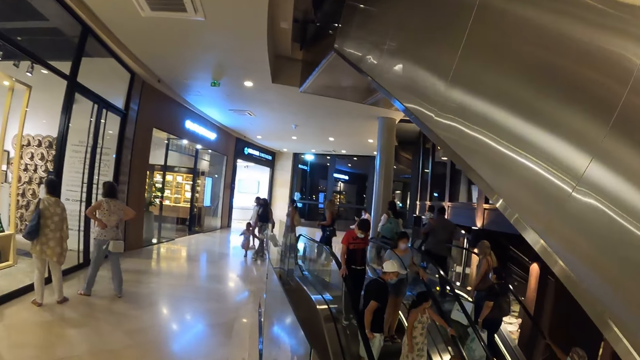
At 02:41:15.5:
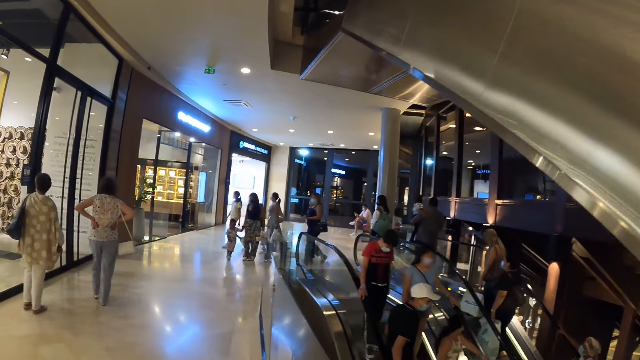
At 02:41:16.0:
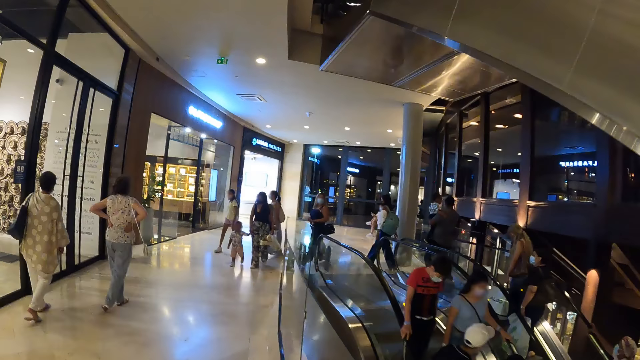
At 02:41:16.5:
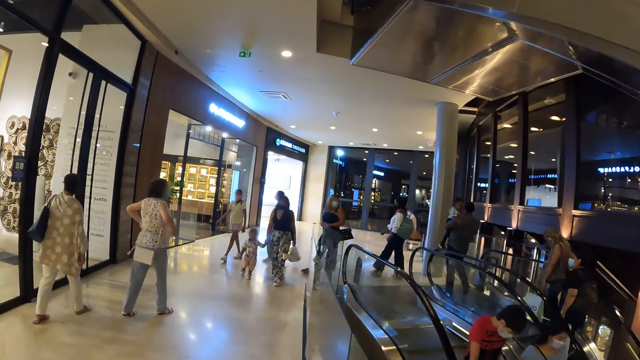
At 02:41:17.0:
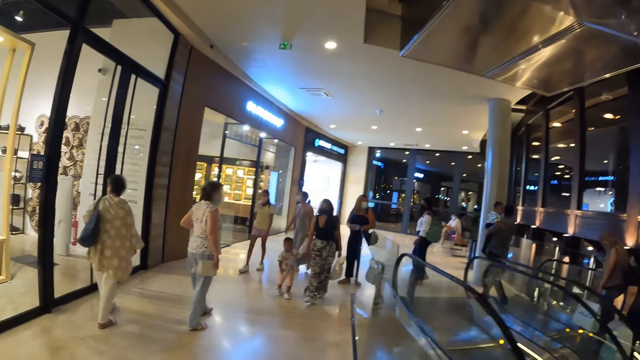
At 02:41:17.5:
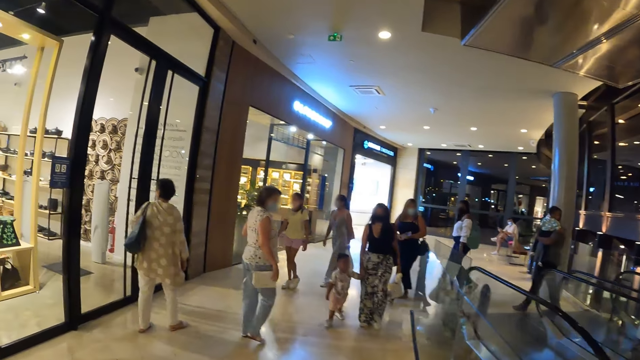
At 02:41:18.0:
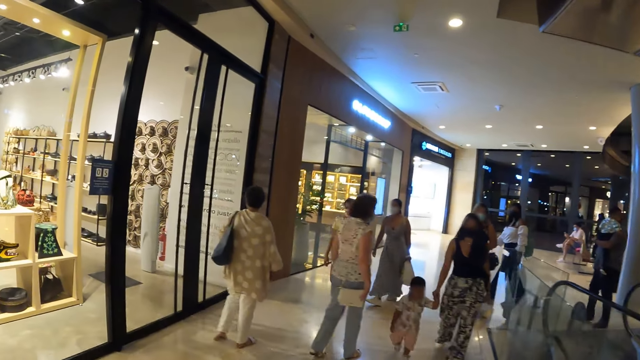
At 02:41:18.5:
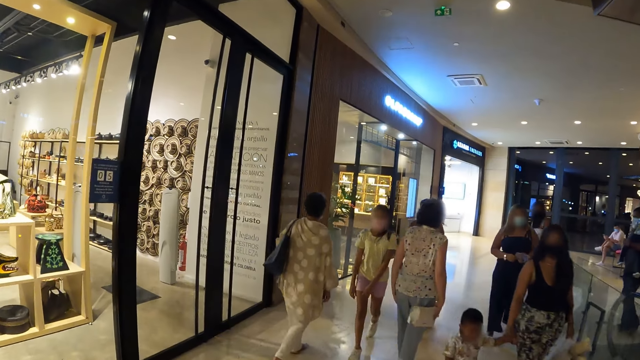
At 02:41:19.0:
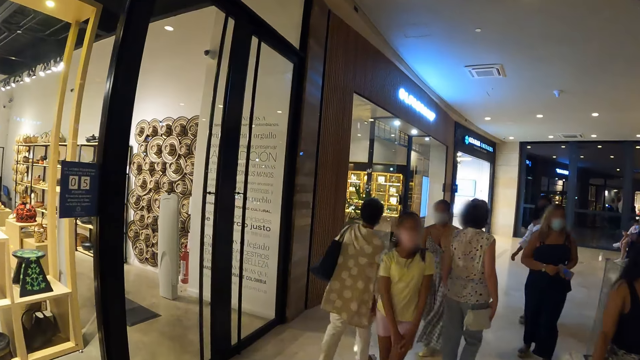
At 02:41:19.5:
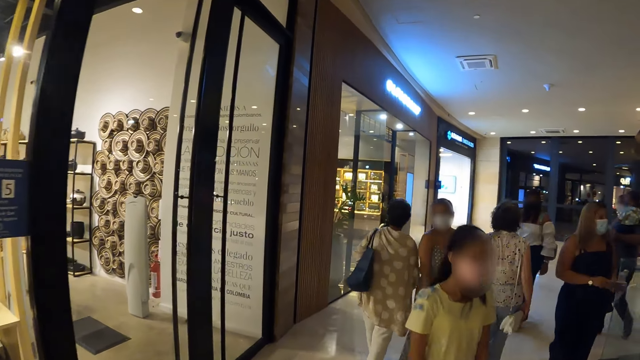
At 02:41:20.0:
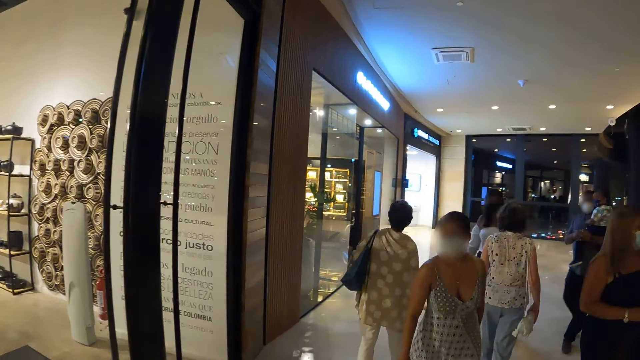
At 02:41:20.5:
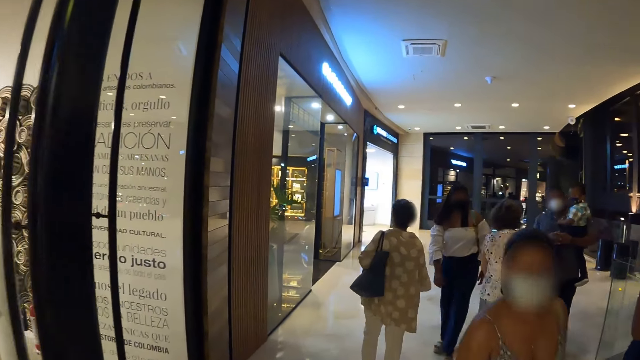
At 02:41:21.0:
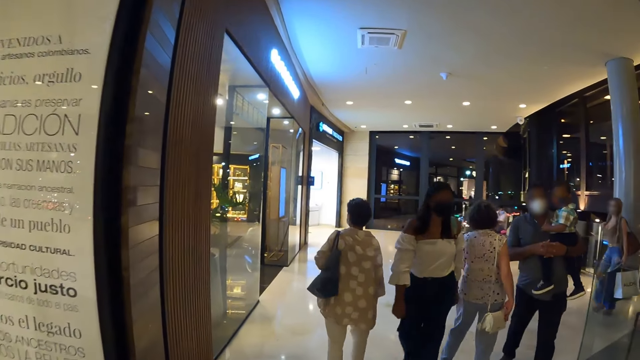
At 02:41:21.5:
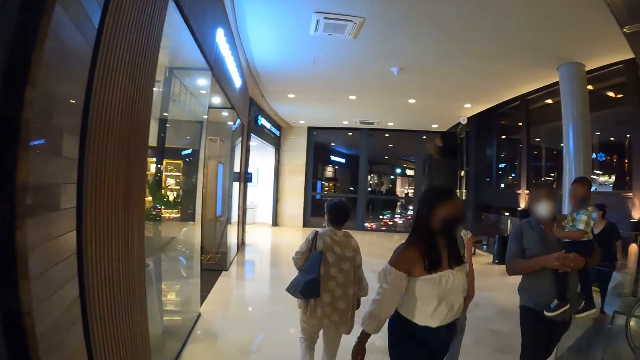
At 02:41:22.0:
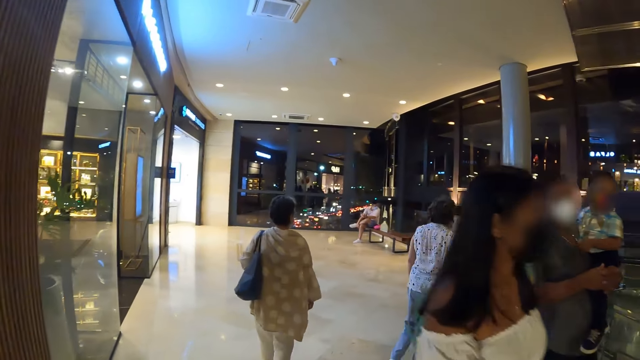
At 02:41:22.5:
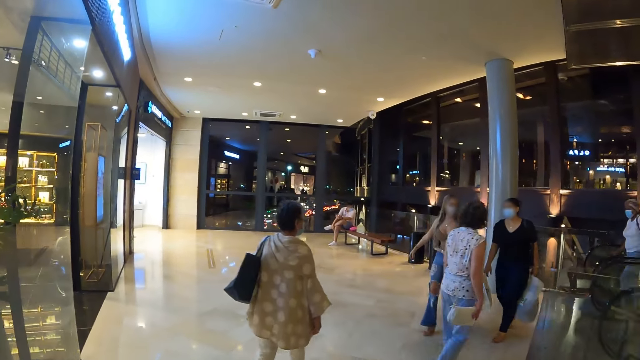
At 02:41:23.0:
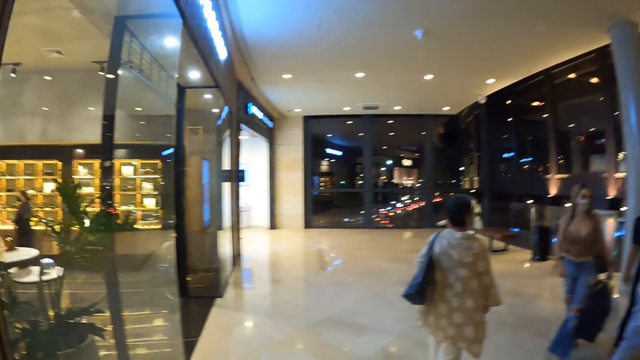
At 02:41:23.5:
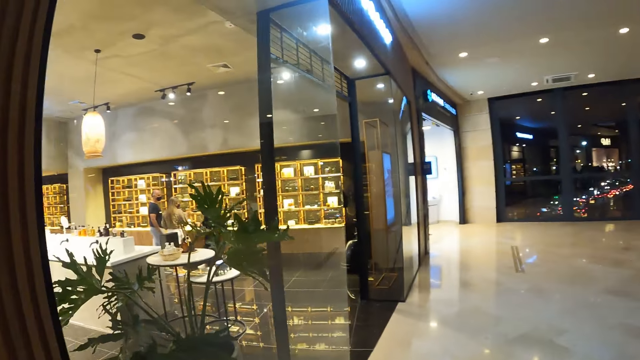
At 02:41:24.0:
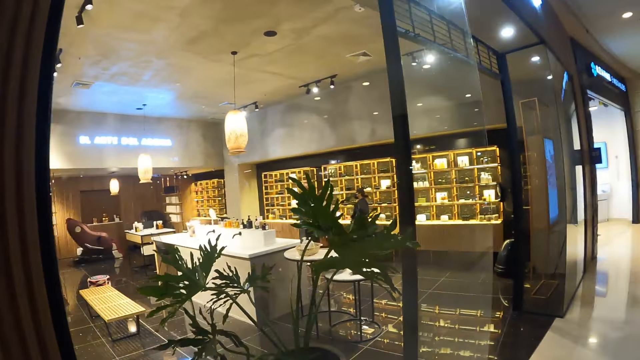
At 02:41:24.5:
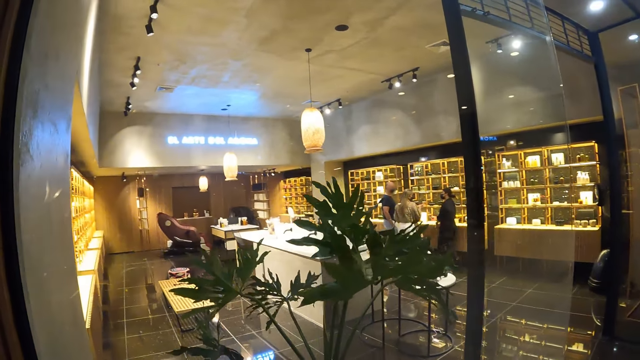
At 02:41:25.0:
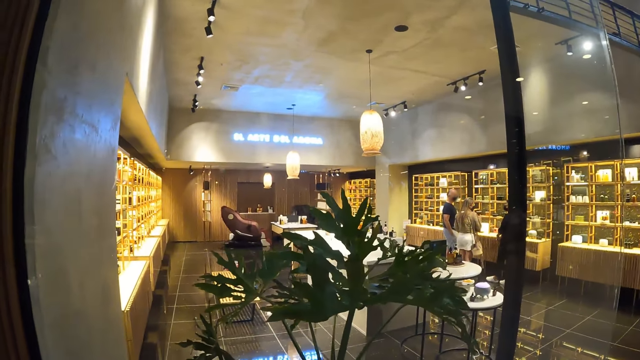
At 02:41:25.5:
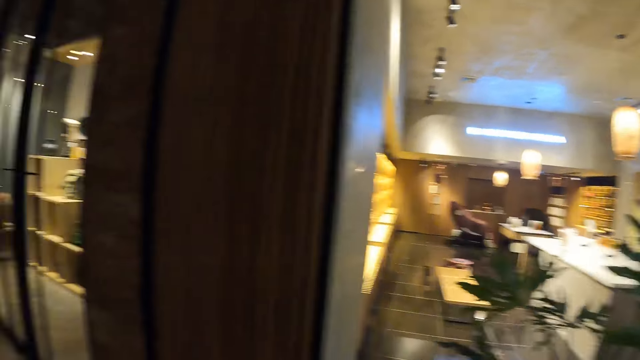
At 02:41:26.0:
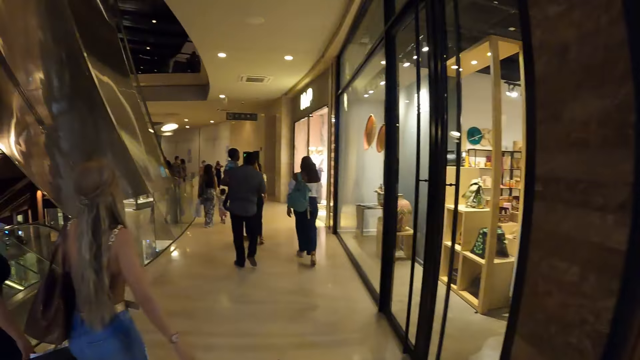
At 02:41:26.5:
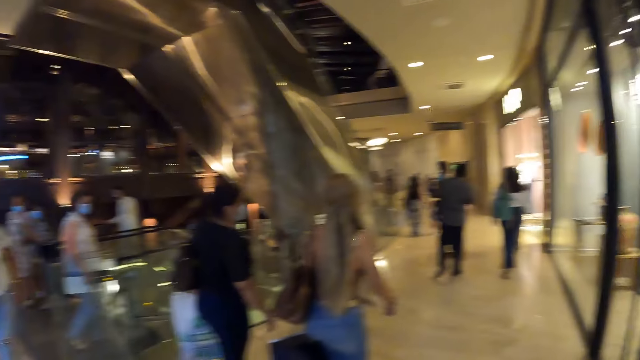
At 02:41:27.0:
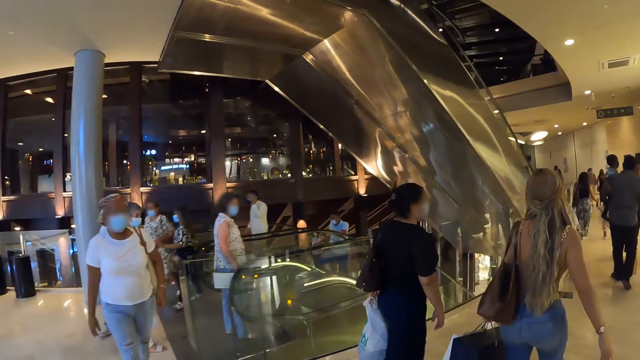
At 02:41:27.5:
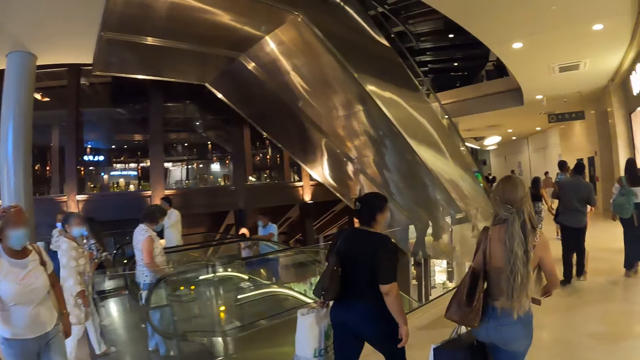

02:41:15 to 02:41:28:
A woman puts both hands on her waist. The camera wearer looks around in a building.

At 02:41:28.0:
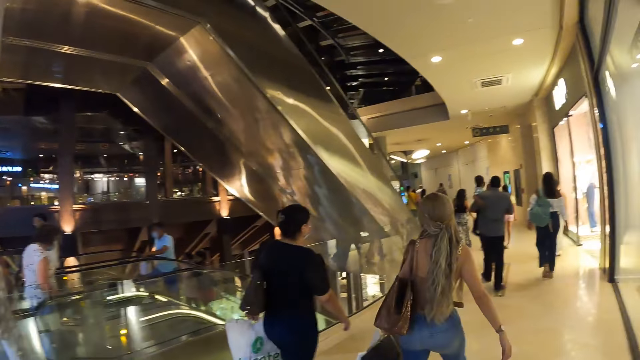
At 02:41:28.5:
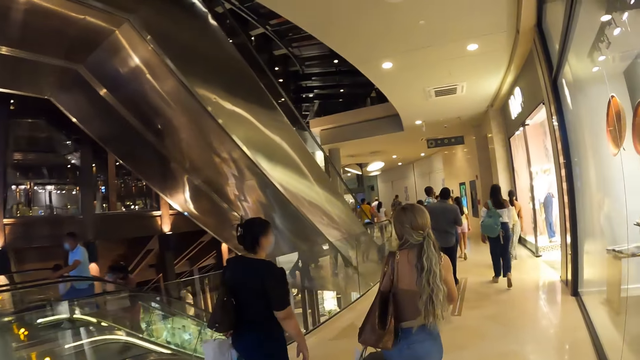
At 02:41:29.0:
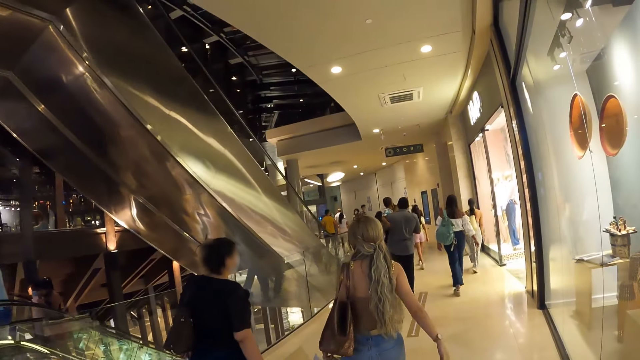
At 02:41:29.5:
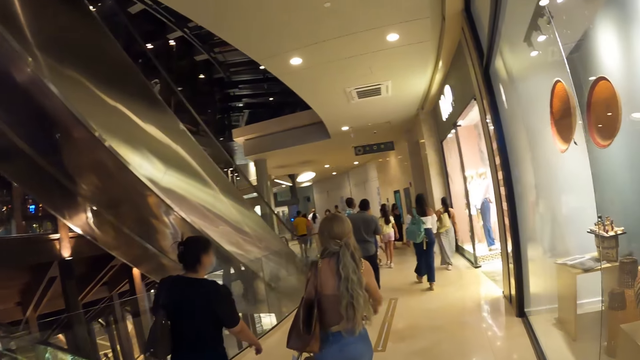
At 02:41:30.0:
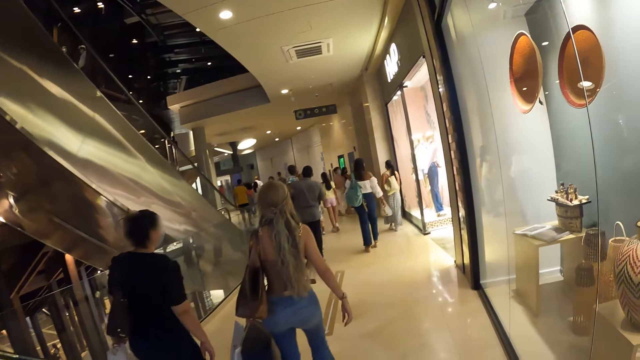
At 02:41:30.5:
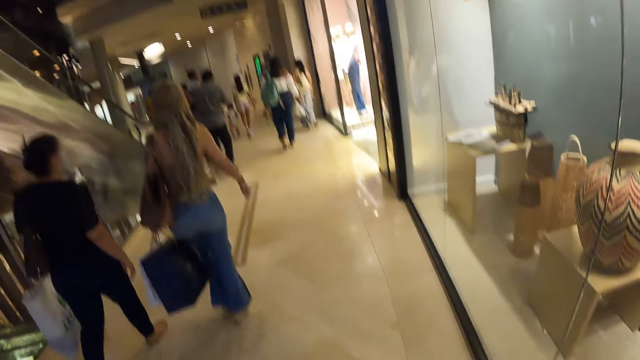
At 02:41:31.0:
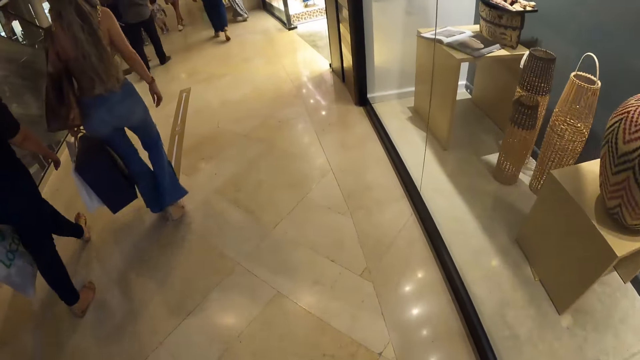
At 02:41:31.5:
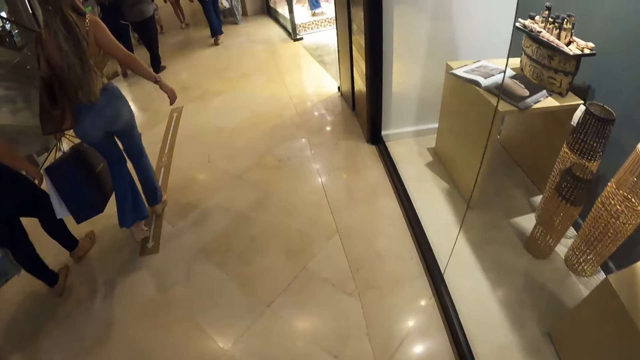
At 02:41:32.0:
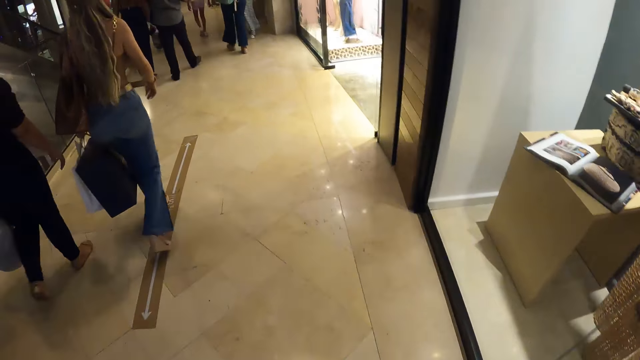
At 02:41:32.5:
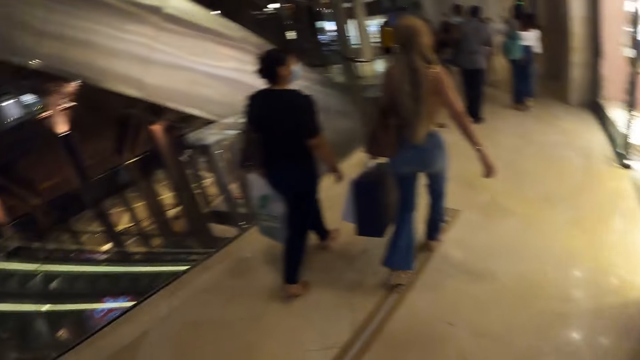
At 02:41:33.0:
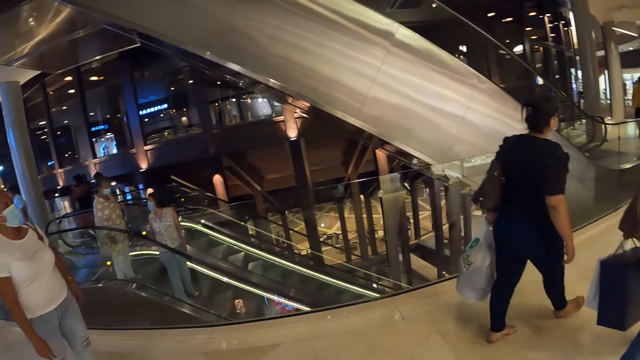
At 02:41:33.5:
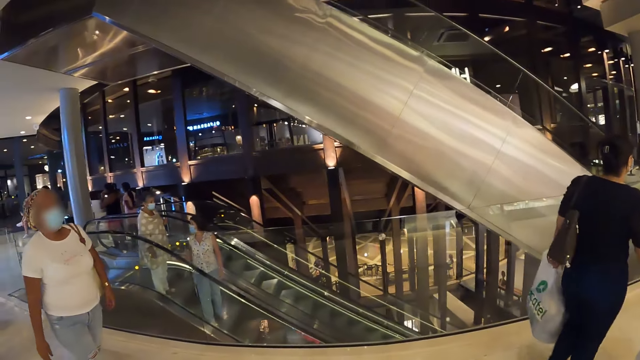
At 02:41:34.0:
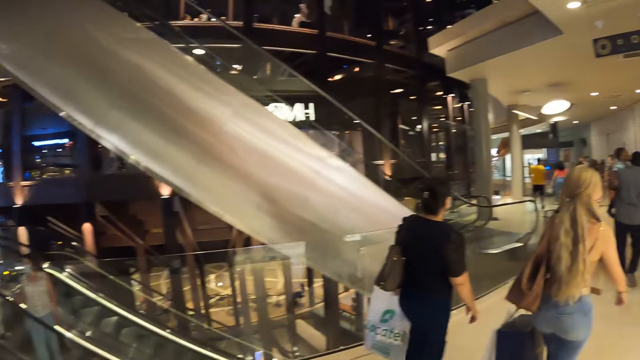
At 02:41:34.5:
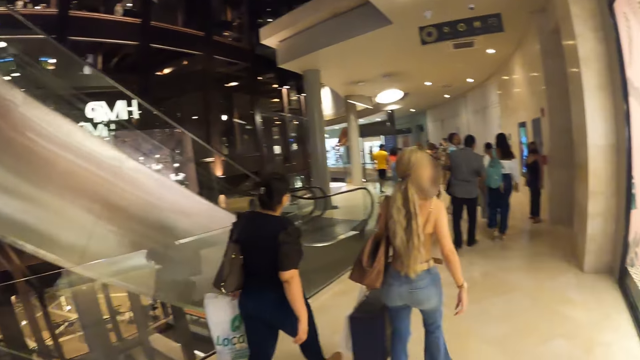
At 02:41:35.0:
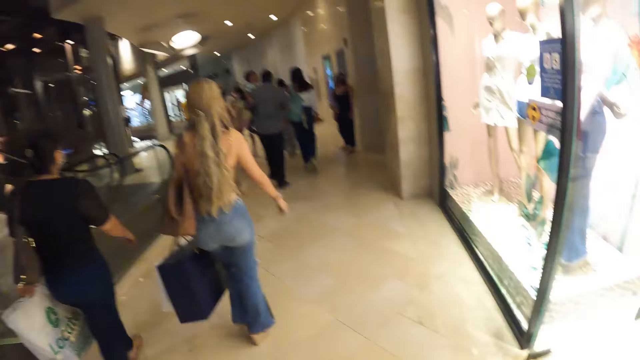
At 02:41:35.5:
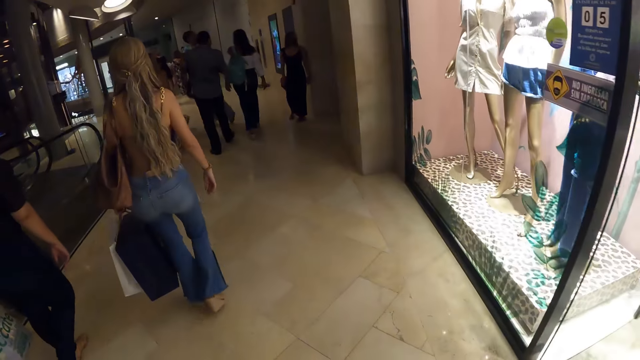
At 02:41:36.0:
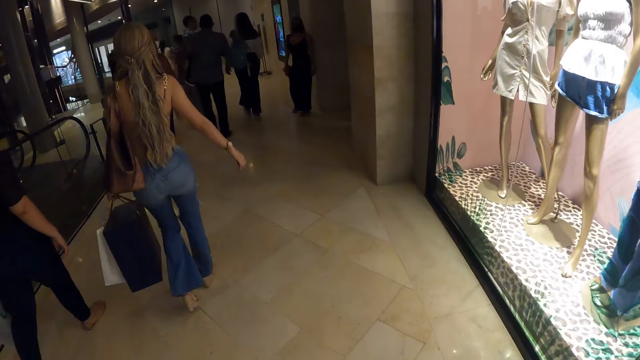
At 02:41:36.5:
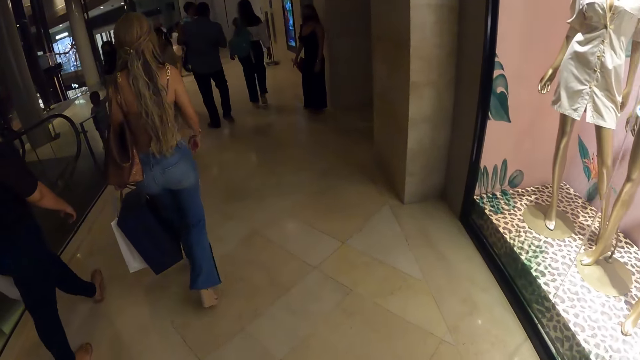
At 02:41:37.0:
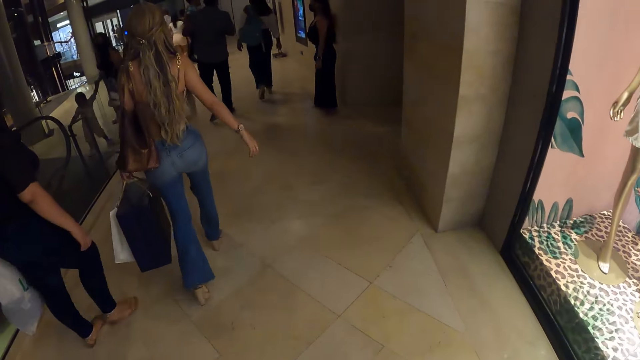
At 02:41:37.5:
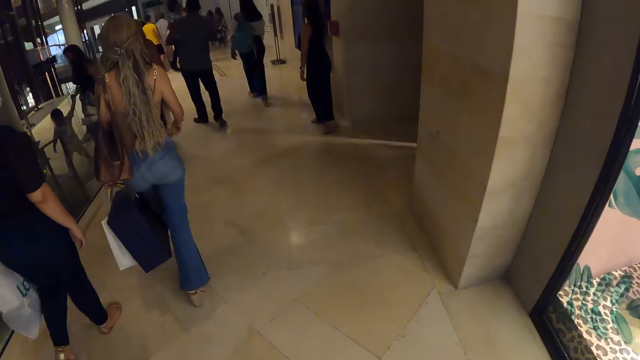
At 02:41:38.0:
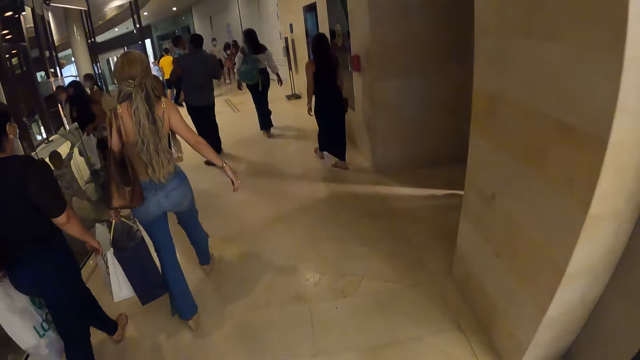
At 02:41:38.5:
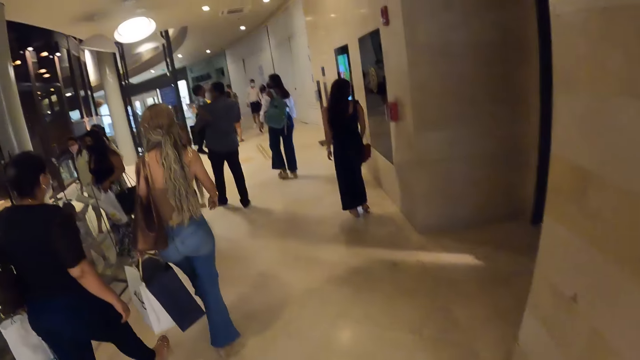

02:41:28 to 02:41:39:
The camera wearer walks around in a room of a building.
